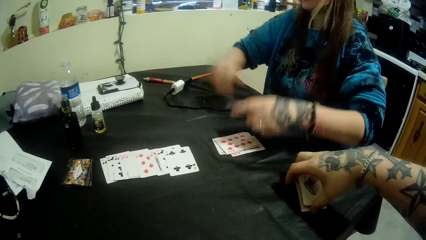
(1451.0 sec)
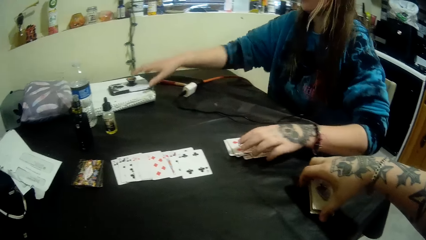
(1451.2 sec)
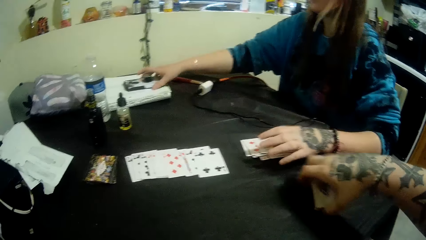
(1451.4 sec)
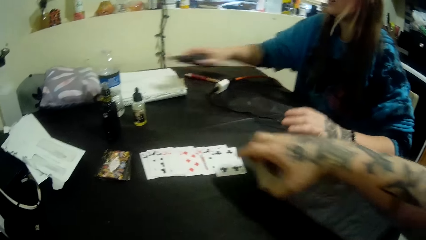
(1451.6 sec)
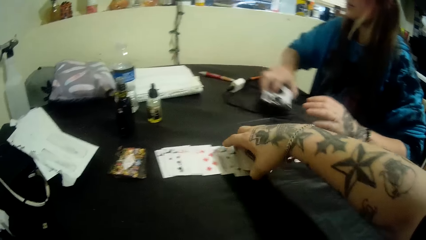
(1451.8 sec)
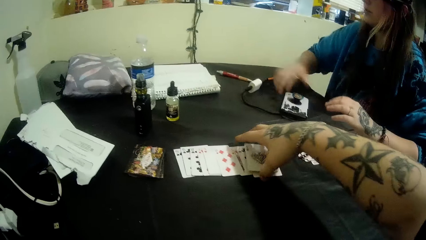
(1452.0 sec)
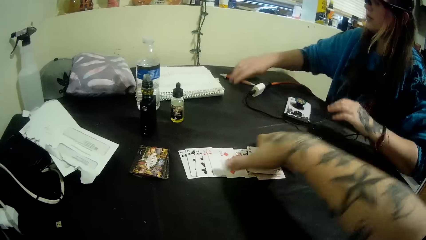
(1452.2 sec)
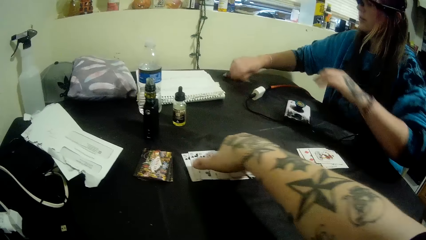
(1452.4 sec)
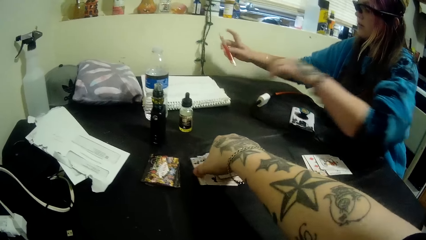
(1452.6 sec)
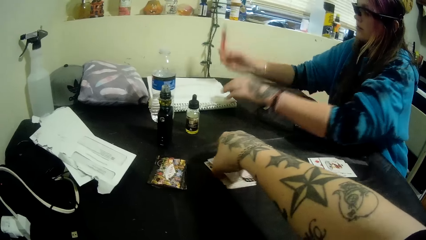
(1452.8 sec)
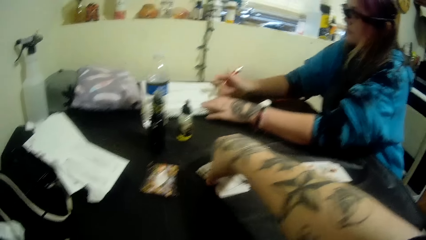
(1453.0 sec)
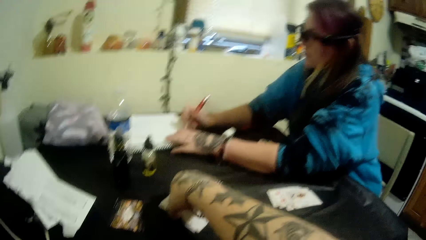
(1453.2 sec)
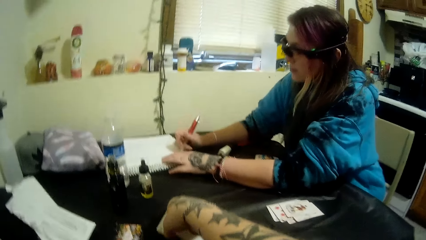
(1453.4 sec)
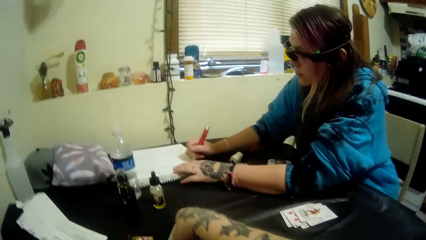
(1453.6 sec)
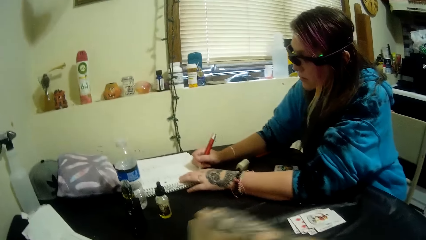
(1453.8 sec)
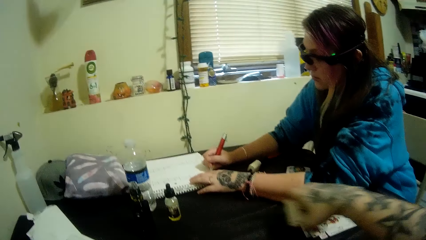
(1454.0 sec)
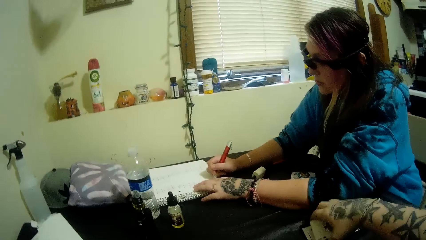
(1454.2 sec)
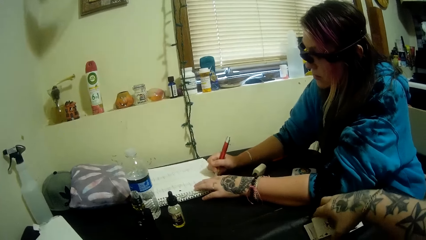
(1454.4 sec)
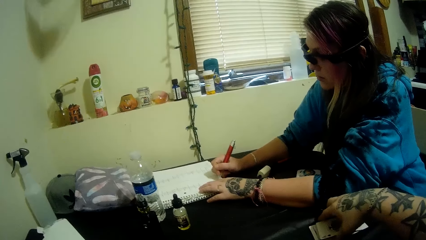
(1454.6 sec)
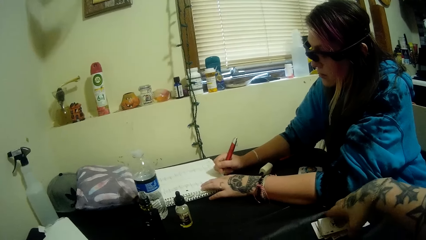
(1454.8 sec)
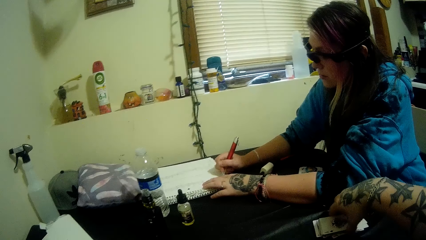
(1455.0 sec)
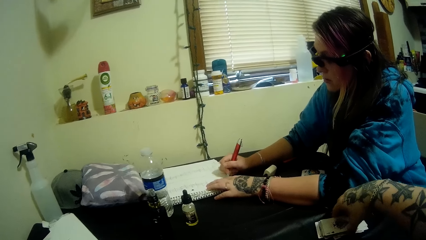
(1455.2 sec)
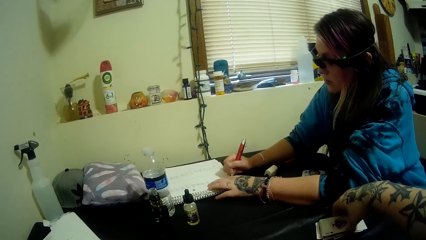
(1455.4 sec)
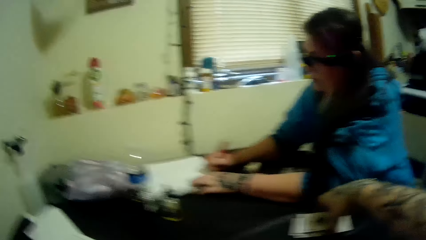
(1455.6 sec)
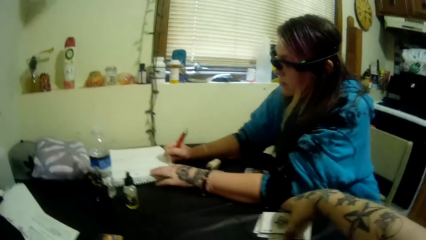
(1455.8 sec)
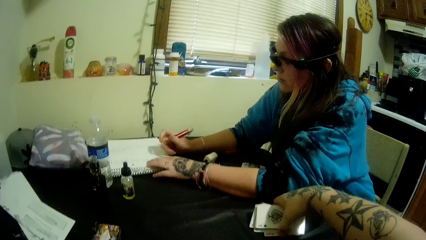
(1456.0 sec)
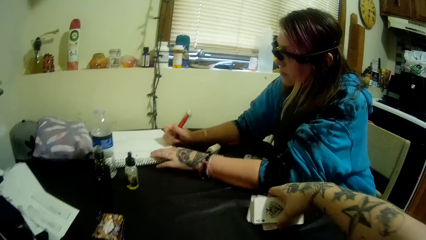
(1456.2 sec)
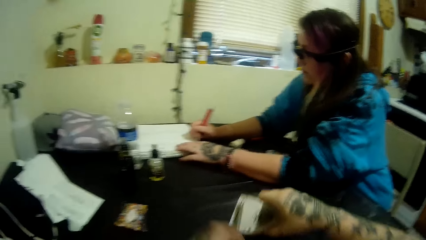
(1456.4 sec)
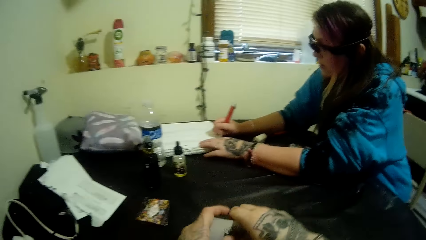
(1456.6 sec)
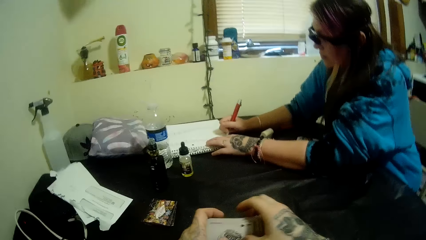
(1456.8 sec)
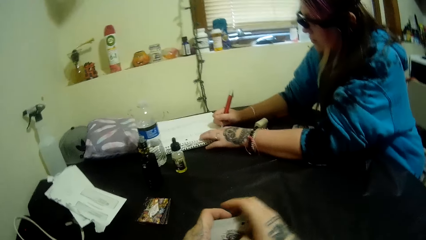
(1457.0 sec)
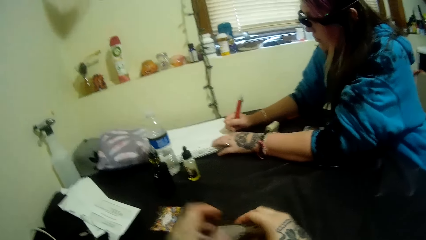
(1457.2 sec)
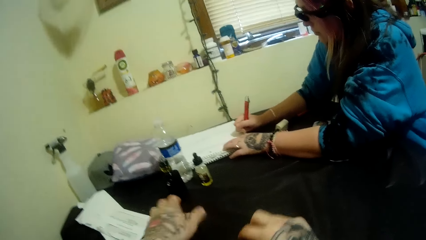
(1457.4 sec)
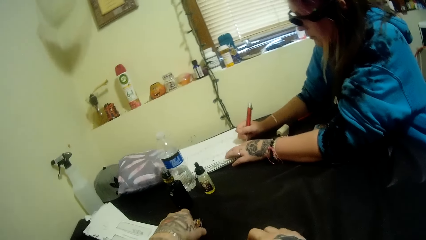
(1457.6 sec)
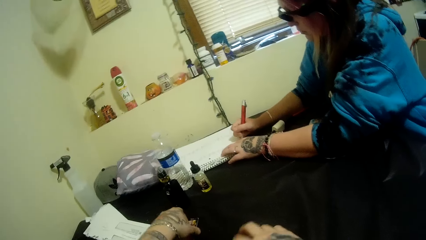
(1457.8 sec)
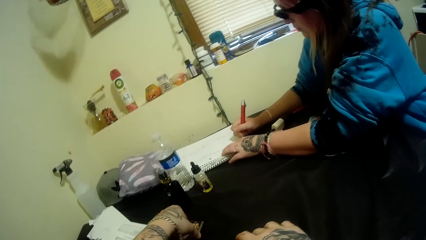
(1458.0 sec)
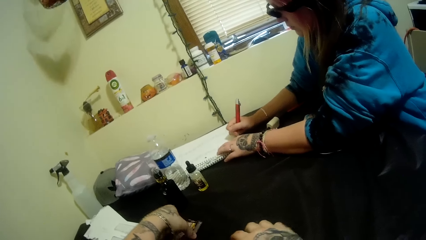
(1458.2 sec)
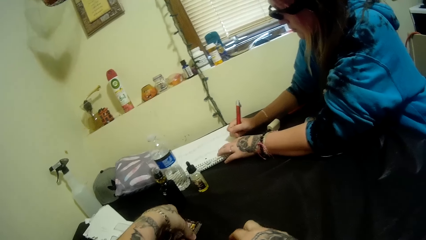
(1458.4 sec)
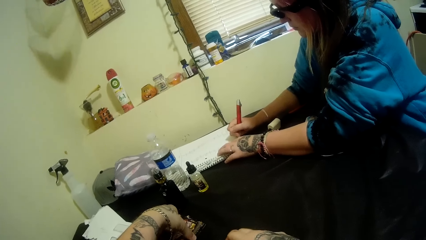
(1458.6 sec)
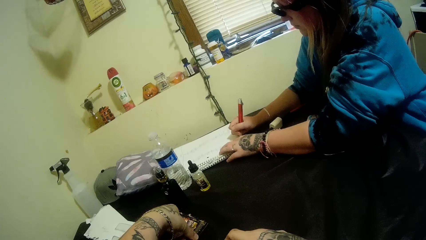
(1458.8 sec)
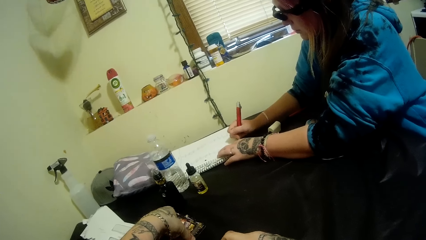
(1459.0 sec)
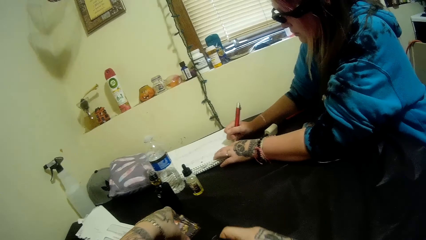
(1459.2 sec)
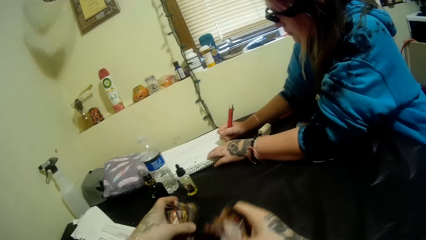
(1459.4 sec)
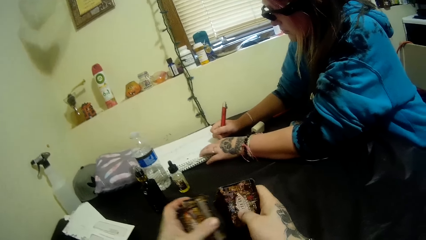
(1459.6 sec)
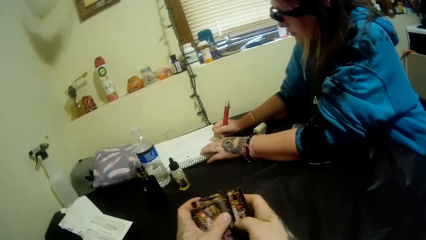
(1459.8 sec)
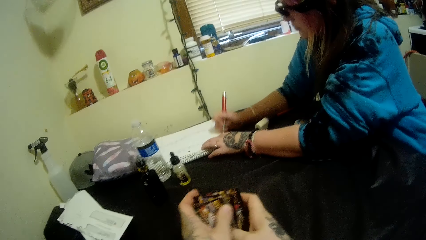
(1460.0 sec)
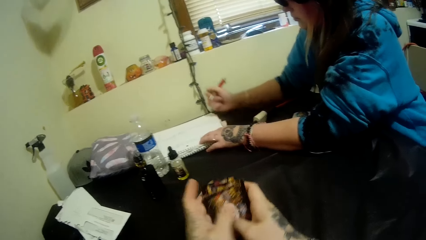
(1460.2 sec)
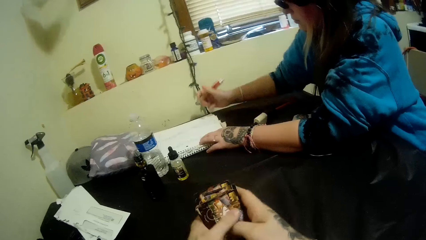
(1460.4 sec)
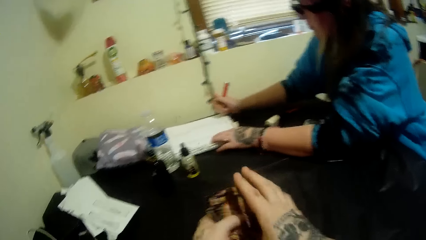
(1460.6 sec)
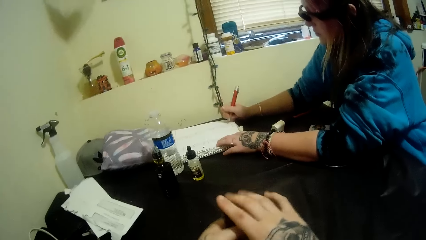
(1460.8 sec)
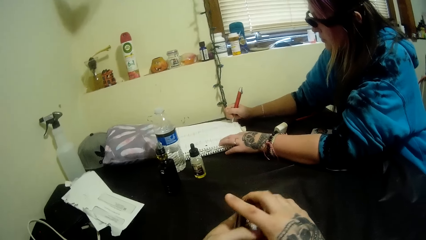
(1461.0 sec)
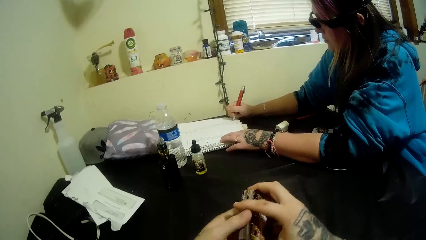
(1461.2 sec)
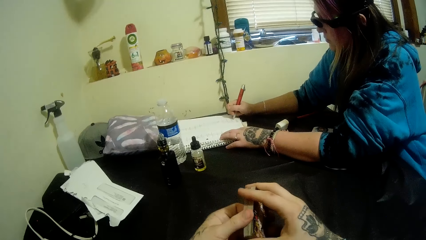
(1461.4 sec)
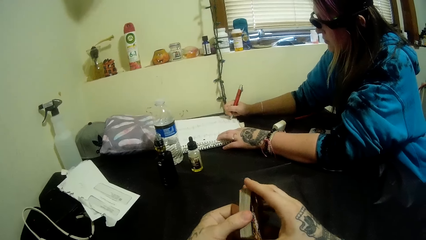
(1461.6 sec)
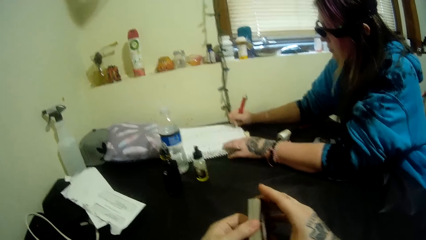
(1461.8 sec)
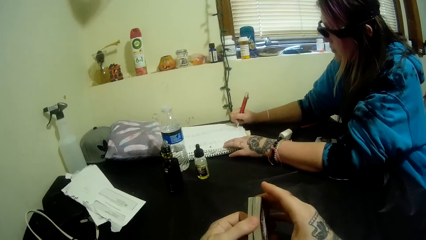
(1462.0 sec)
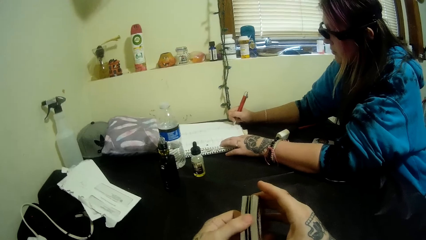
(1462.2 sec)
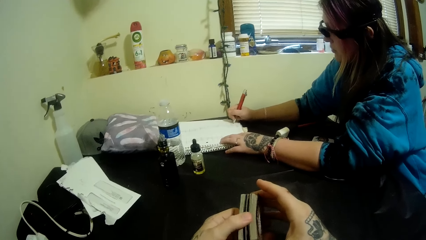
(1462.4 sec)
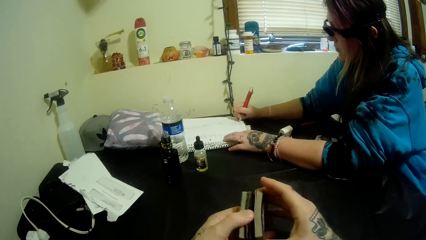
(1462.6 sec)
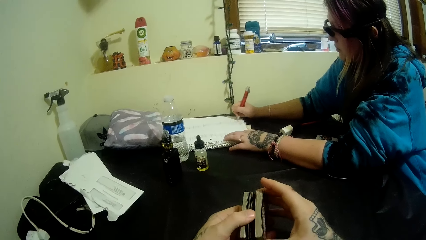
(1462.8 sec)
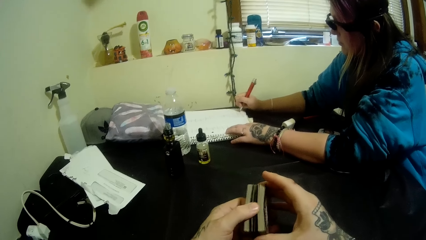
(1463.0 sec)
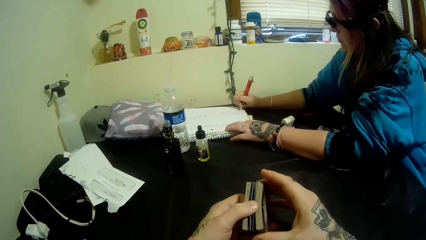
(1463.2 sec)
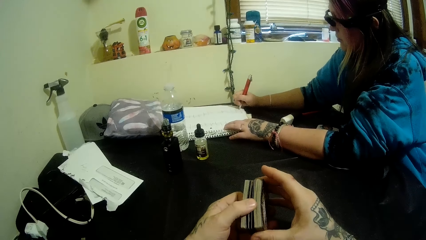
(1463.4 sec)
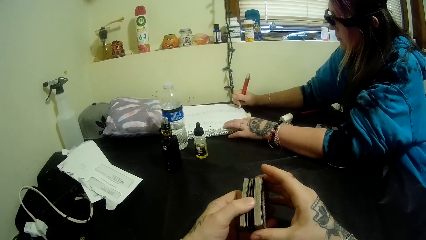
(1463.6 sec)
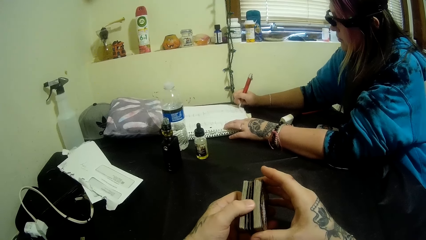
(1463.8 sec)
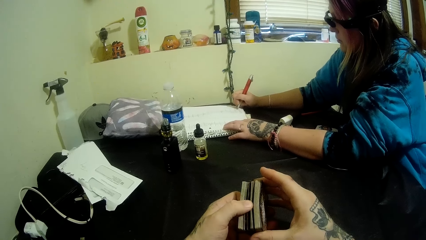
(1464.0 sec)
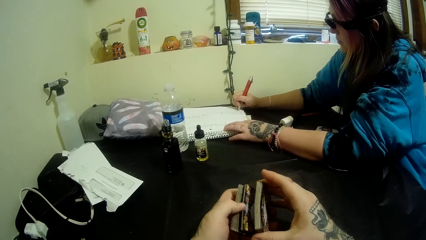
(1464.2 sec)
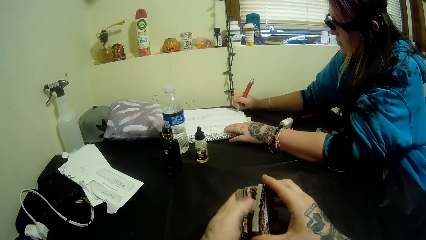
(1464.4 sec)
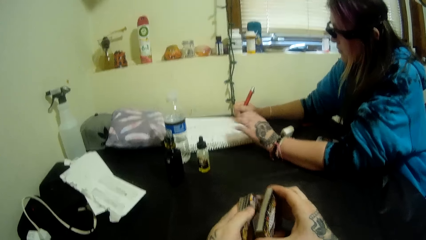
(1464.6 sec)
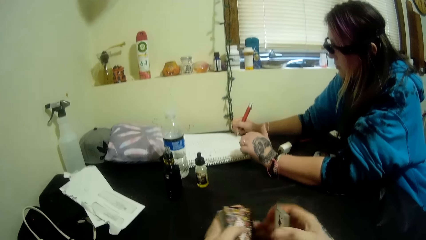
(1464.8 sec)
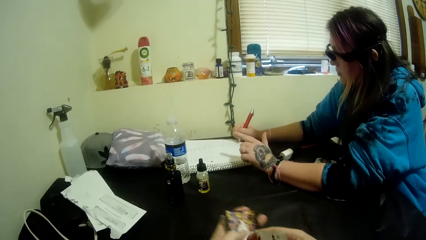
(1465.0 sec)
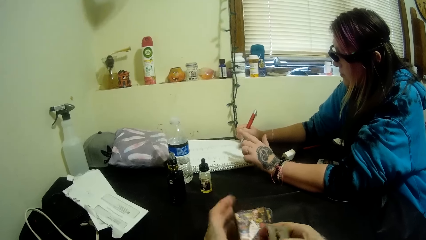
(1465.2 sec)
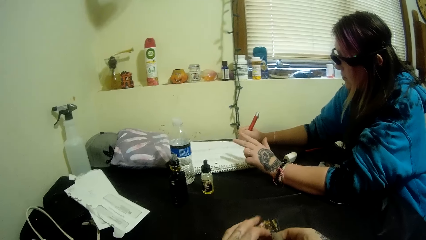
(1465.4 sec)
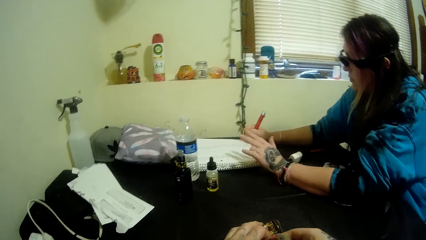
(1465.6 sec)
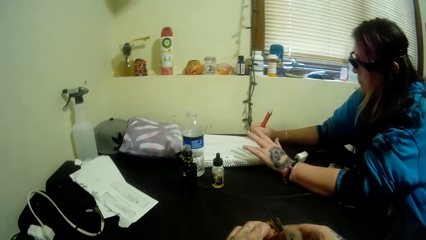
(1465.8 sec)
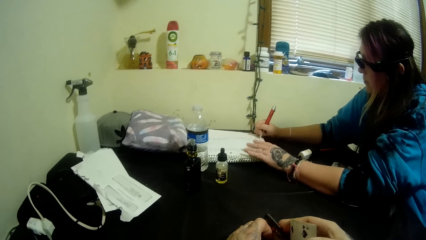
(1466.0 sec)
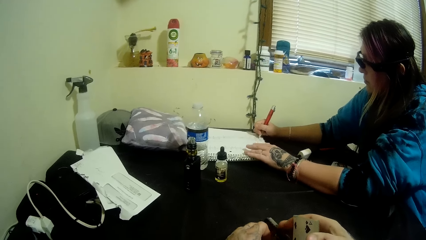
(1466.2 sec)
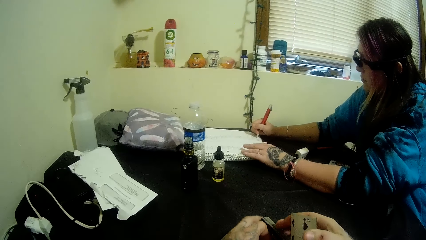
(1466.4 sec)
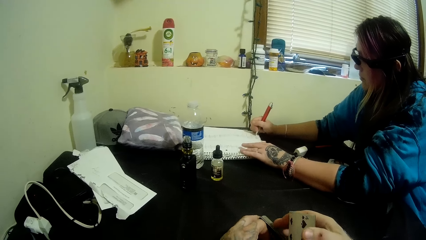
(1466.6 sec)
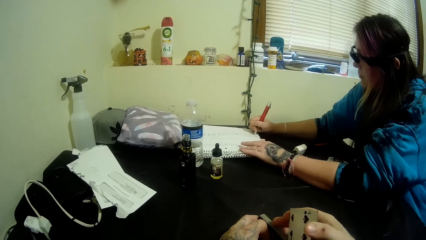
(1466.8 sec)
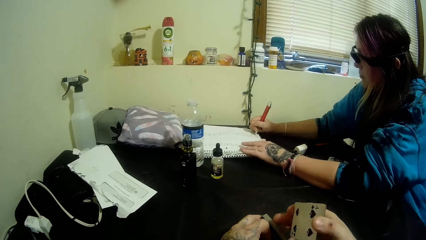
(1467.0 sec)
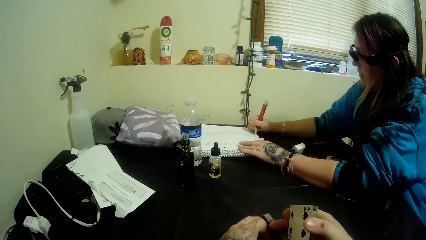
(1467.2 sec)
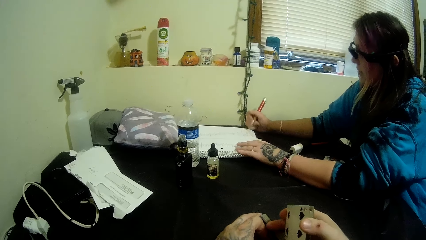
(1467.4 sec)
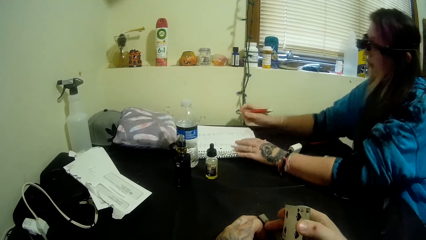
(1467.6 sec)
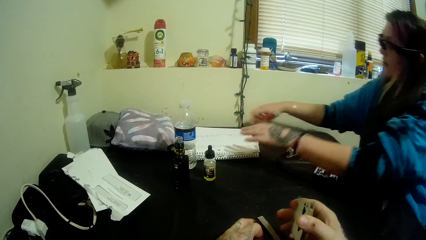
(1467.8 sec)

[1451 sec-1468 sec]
The camera wearer picks up a card on the table. The woman adjusts a phone on a book. She points at another person. The camera wearer puts cards on the table. The woman picks up a pen on the table with her right hand. She puts aside something. She writes on the book with the pen in her right hand. The camera wearer collects the cards. He packs the cards with his hands. He turns cards in the hand. He divides cards. He shuffles the cards with his hands. He holds the cards. The woman moves hands.
